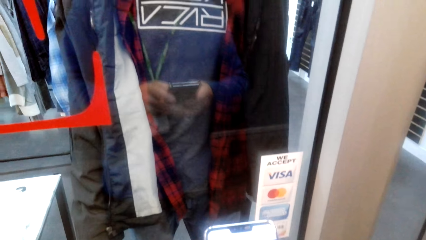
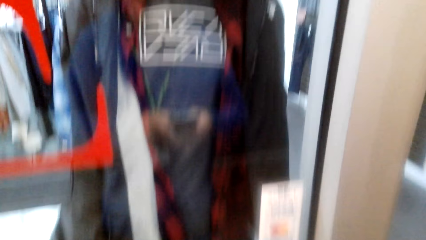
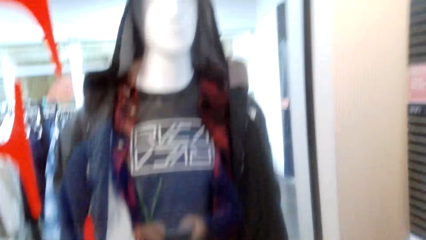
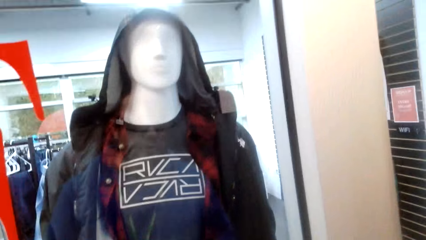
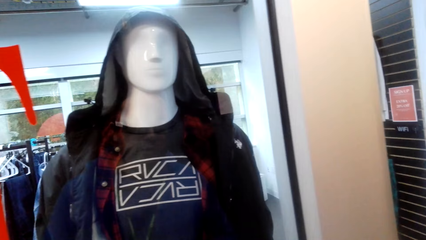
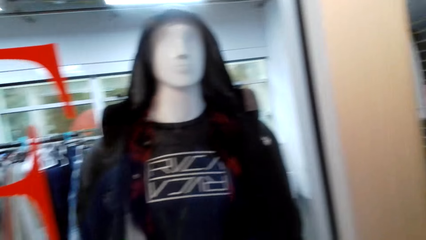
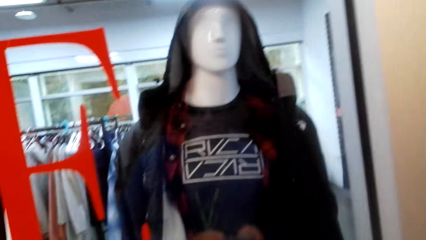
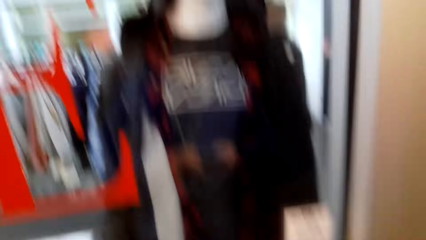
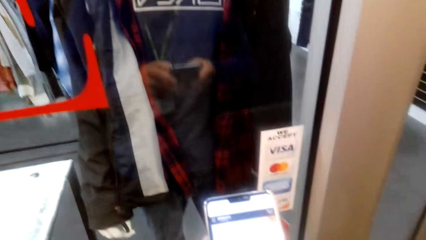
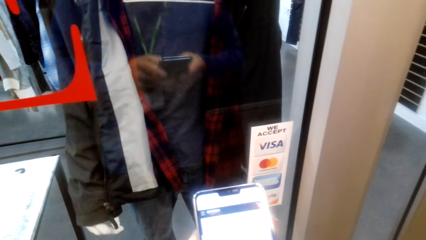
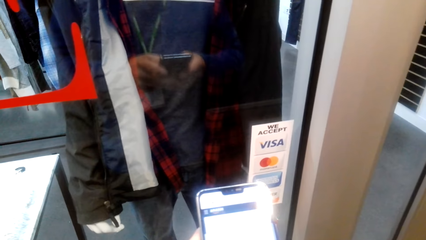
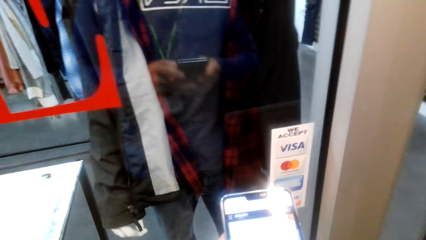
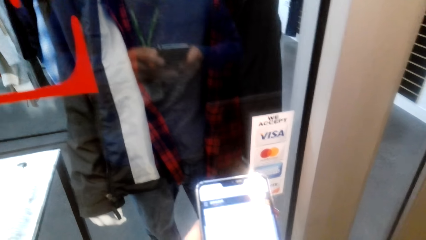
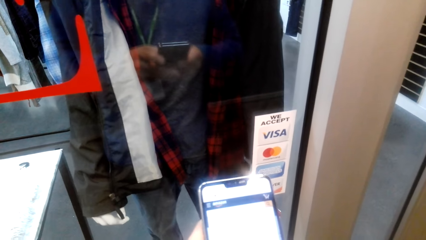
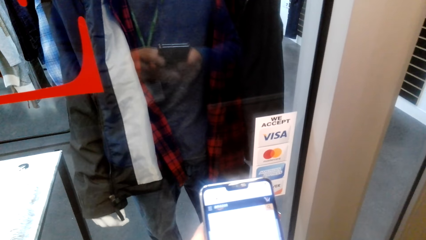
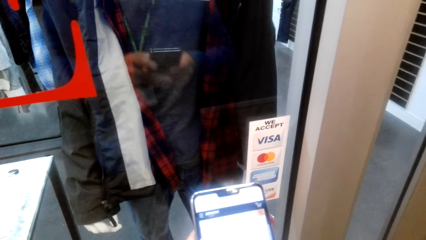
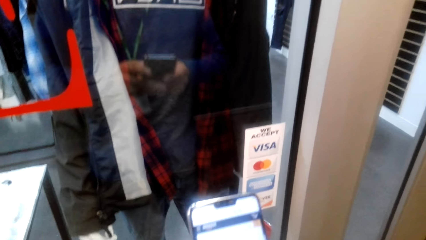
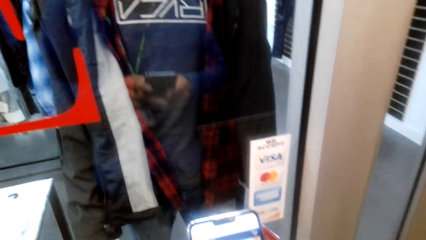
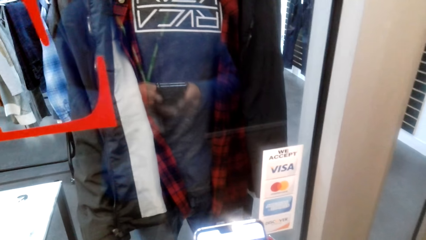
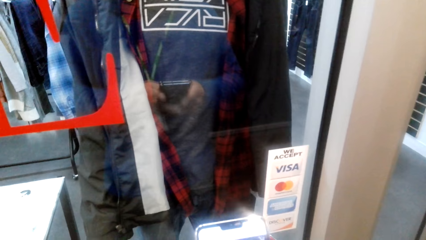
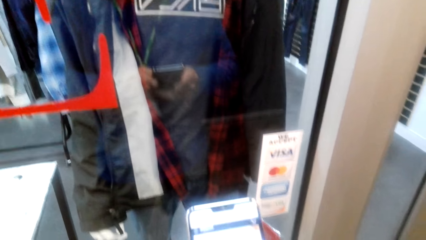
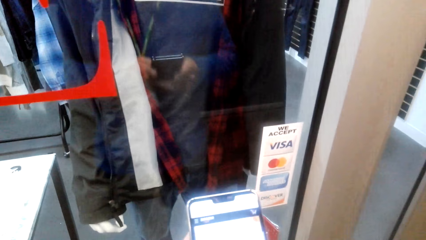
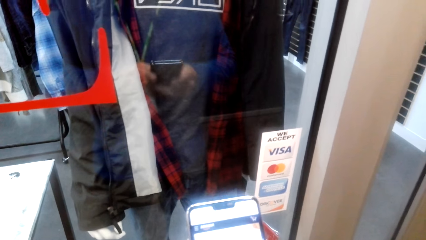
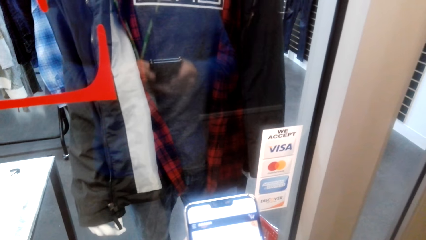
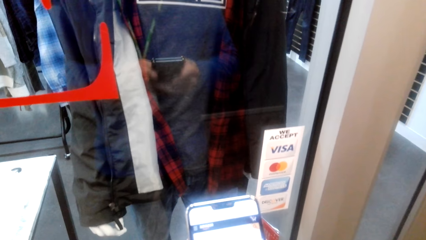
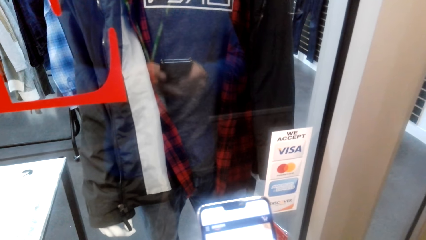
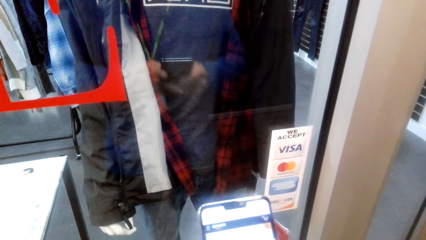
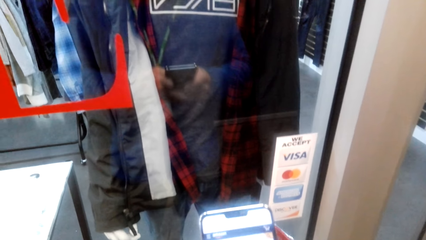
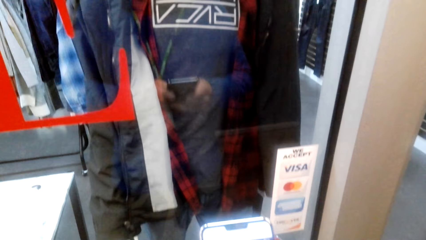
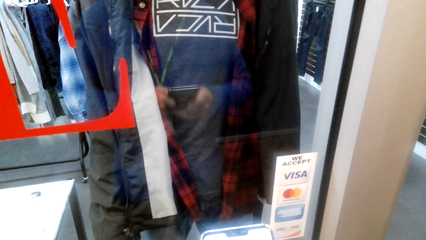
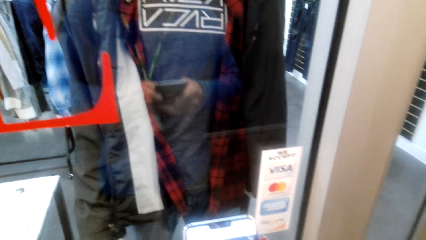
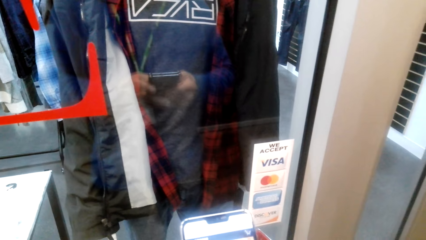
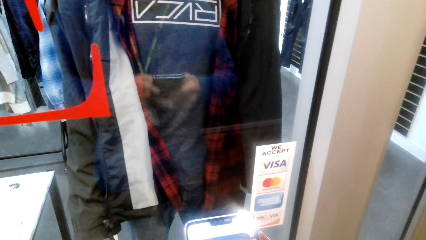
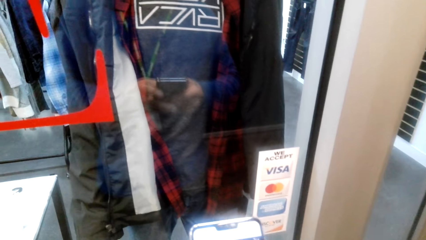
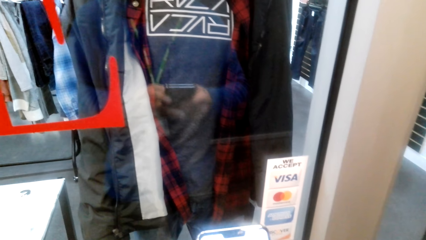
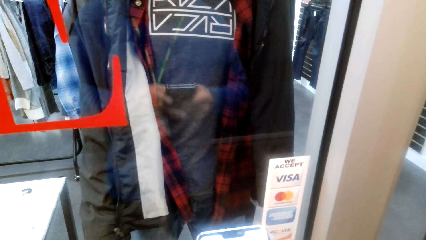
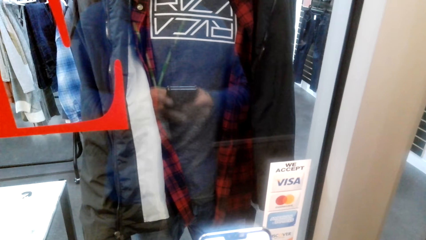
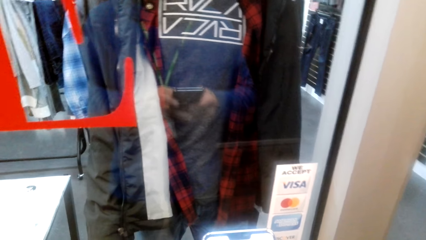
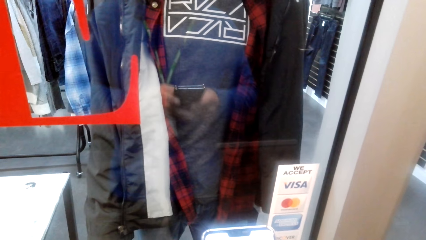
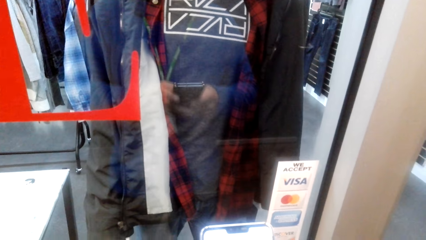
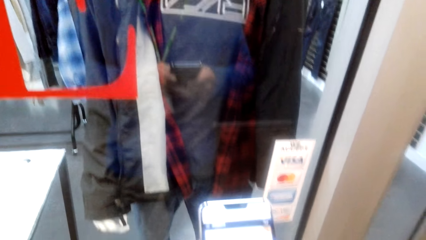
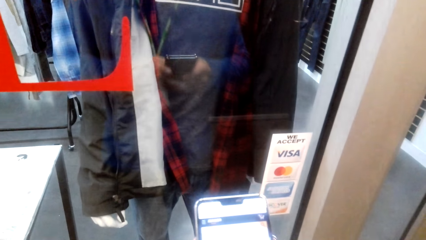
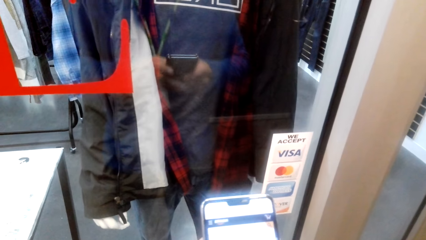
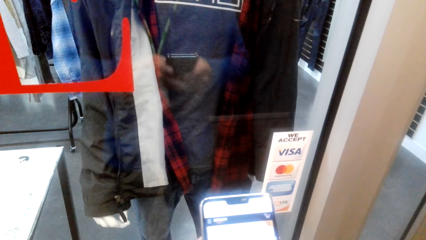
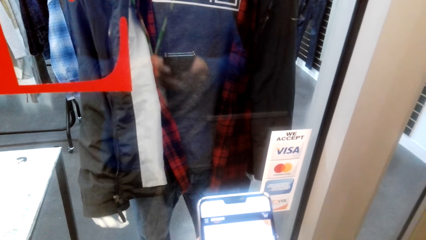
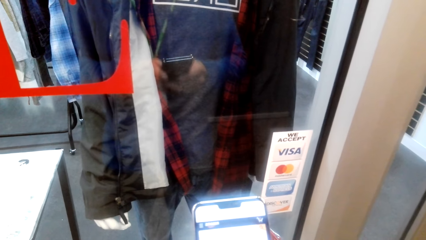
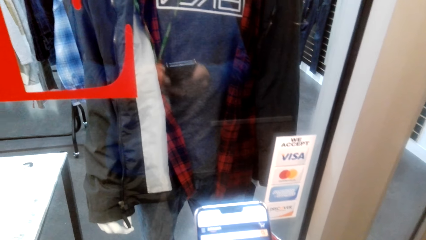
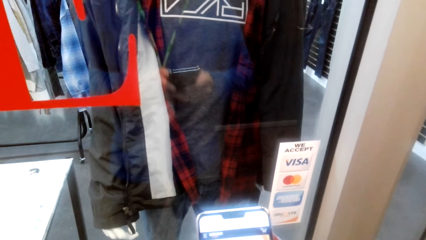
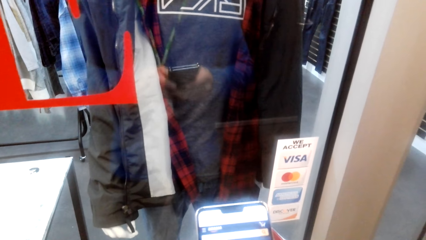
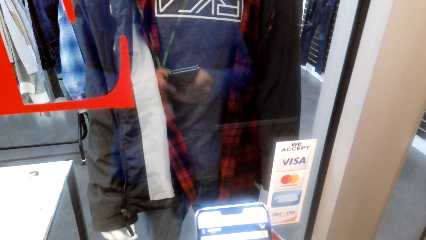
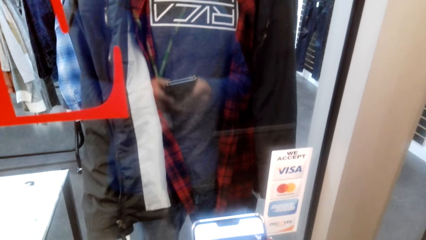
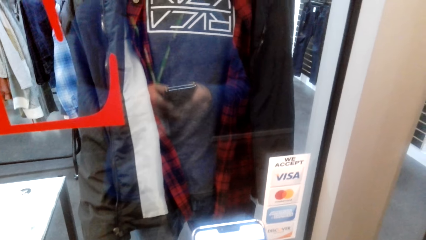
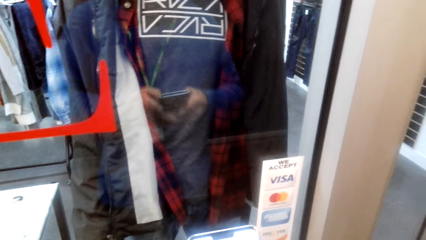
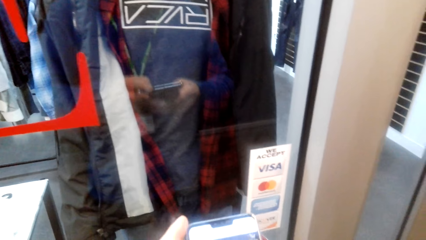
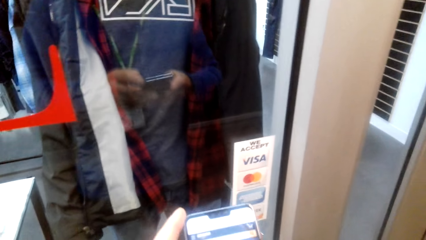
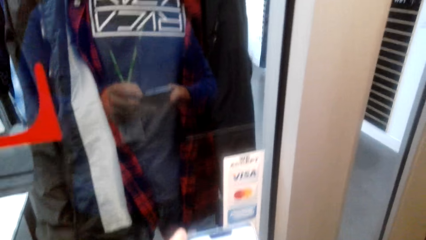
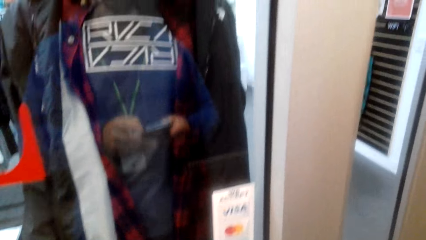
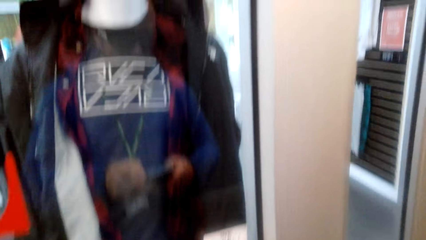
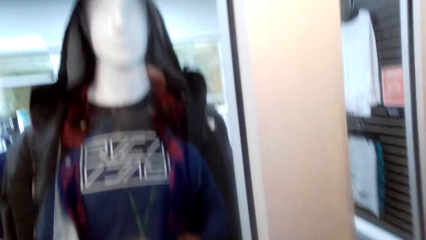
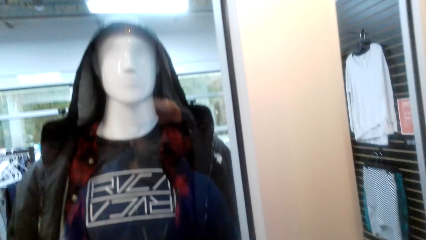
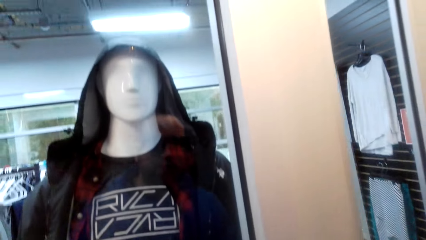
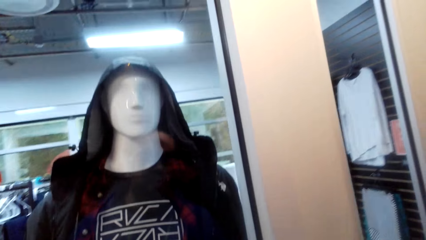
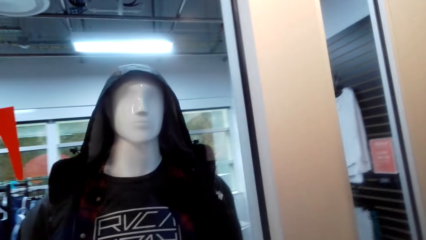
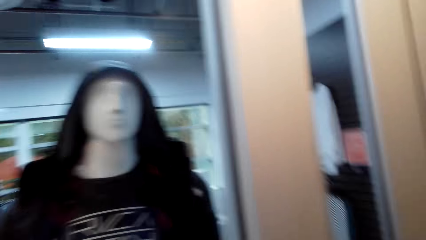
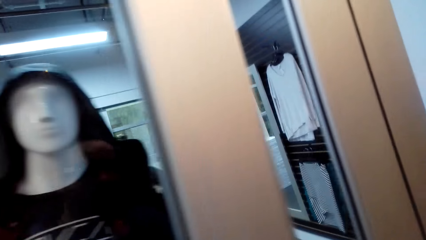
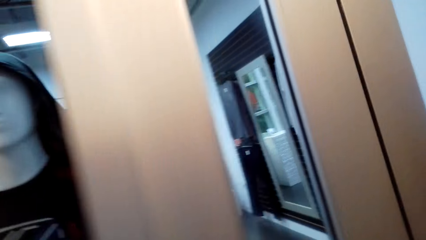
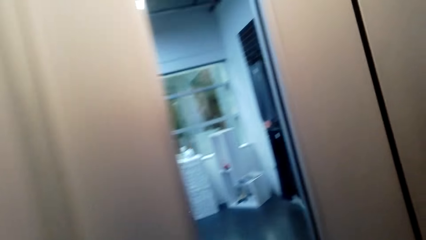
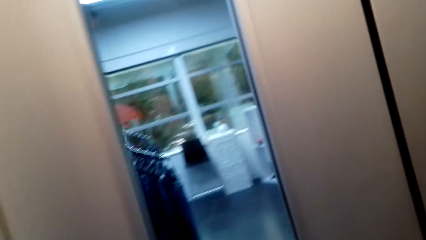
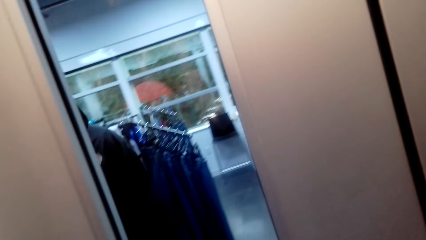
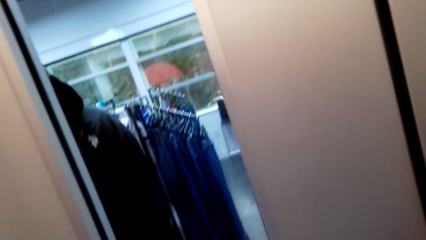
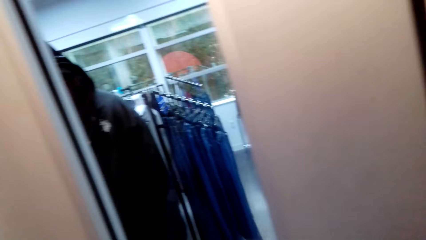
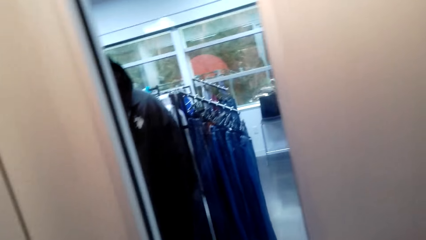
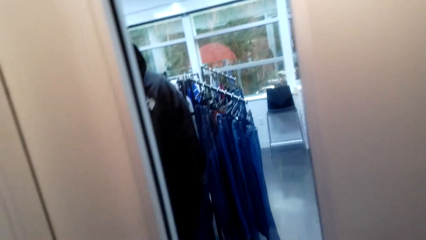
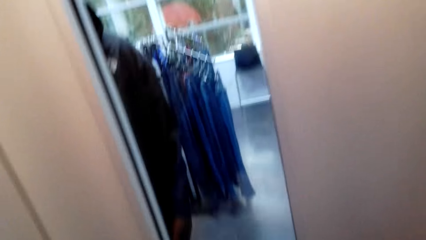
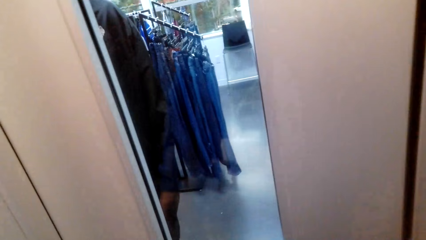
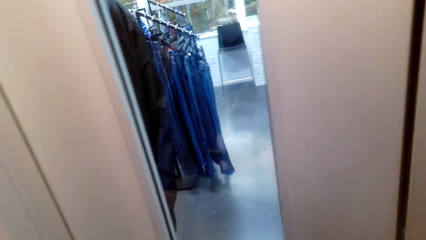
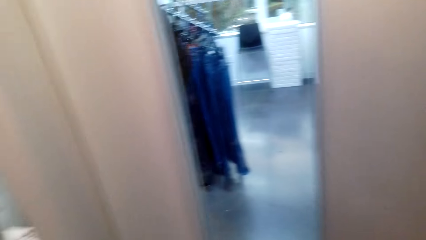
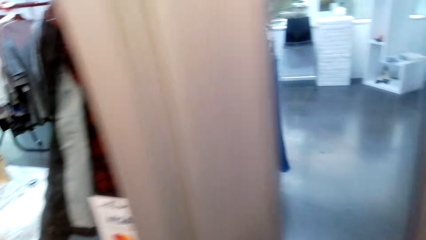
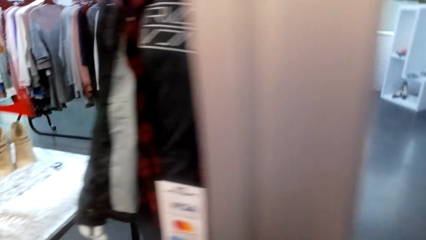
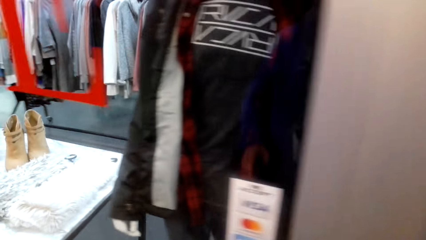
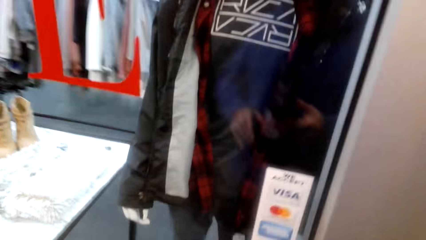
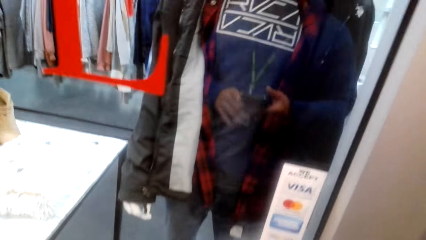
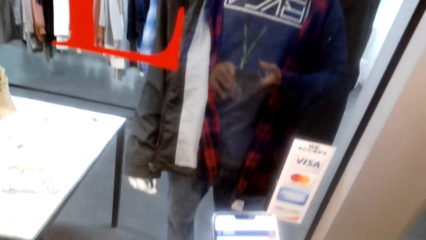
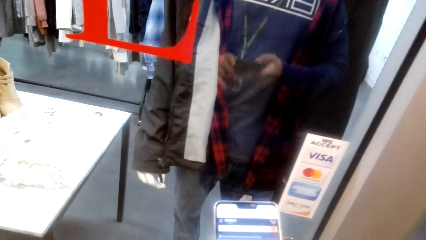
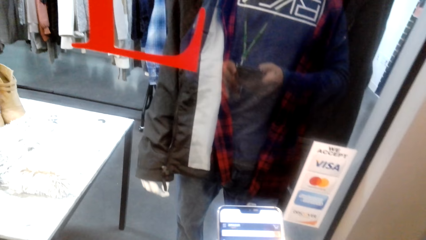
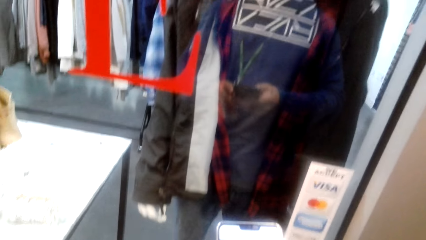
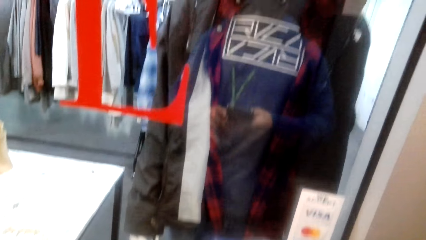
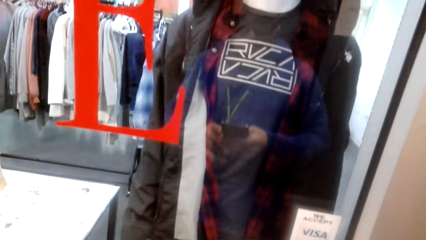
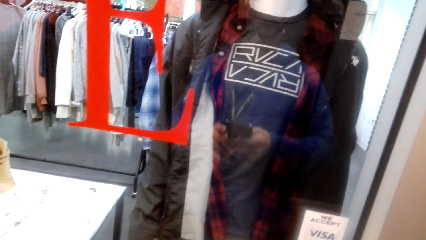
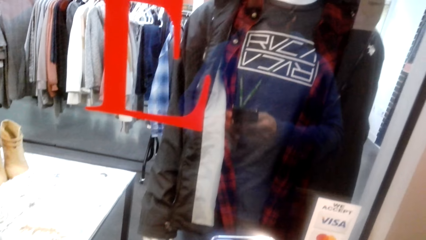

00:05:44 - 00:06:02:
The camera wearer scrolls his phone. They look around.
